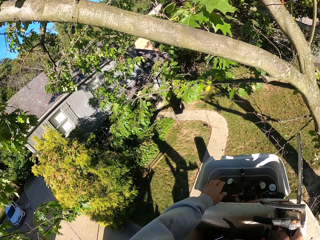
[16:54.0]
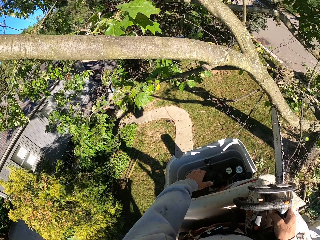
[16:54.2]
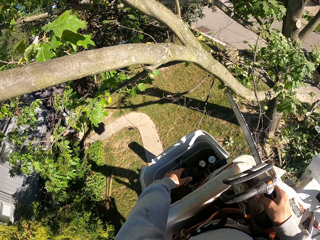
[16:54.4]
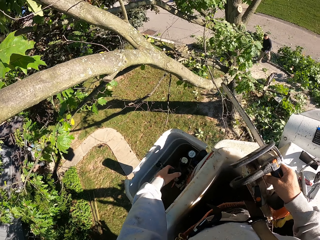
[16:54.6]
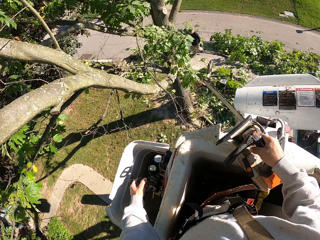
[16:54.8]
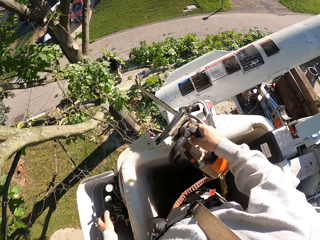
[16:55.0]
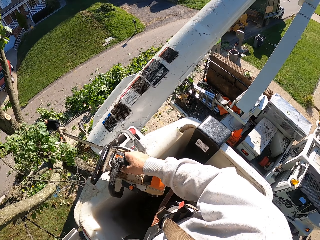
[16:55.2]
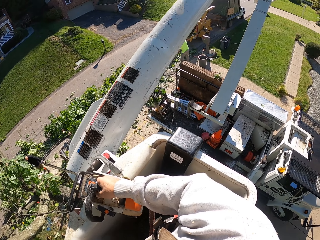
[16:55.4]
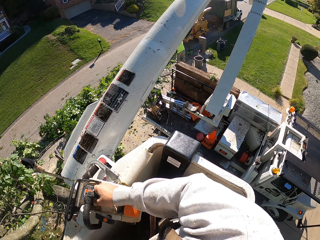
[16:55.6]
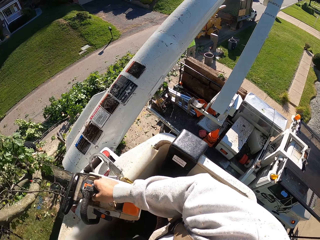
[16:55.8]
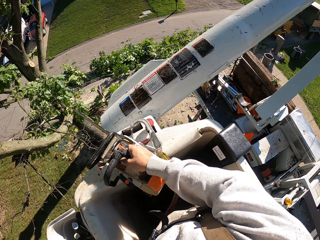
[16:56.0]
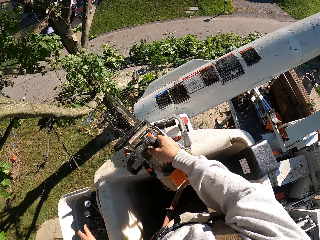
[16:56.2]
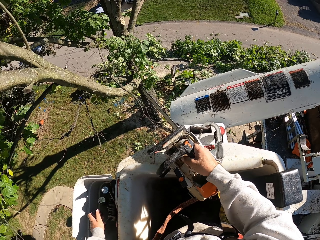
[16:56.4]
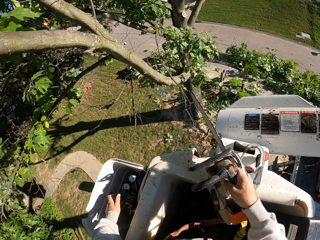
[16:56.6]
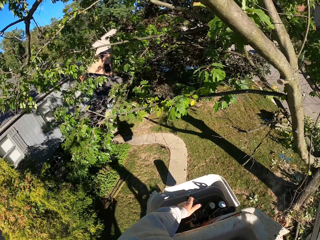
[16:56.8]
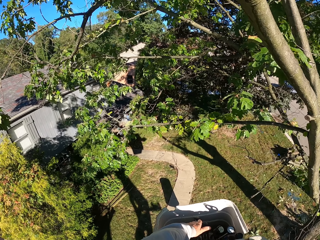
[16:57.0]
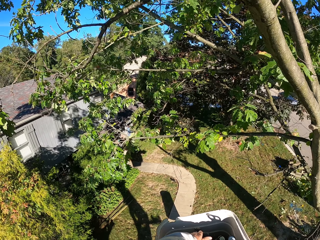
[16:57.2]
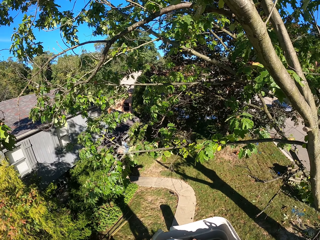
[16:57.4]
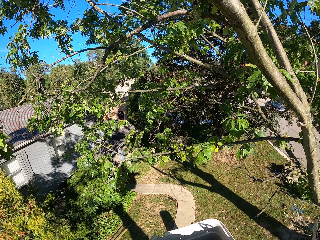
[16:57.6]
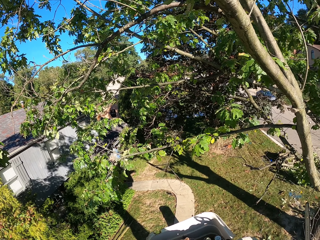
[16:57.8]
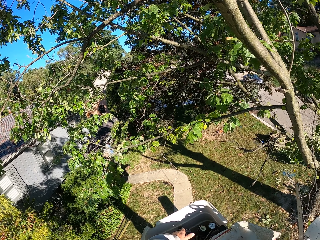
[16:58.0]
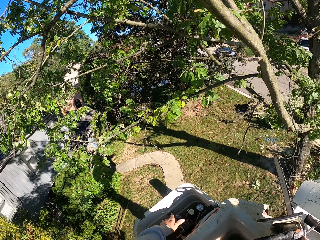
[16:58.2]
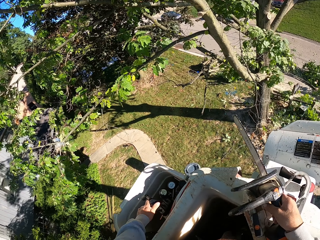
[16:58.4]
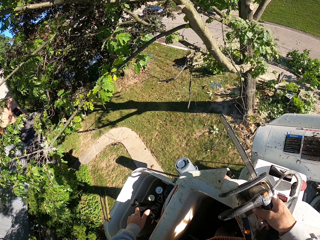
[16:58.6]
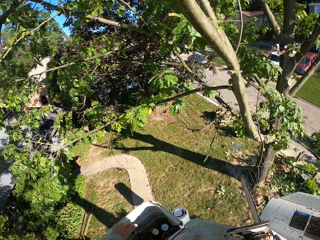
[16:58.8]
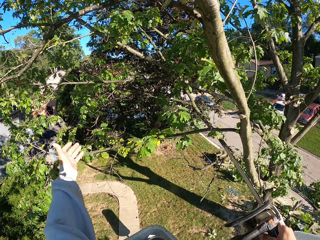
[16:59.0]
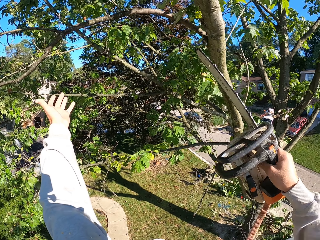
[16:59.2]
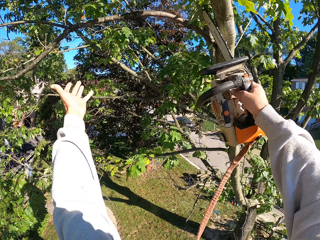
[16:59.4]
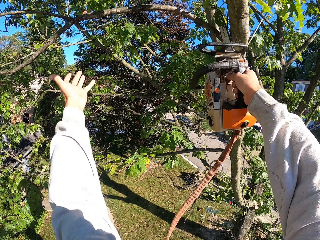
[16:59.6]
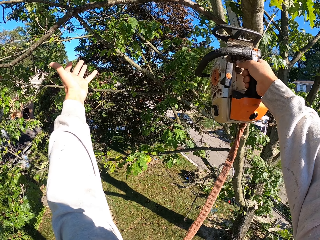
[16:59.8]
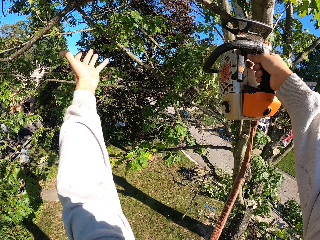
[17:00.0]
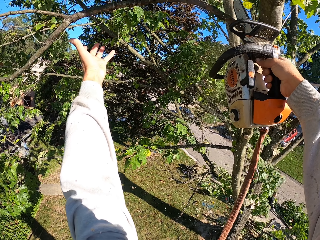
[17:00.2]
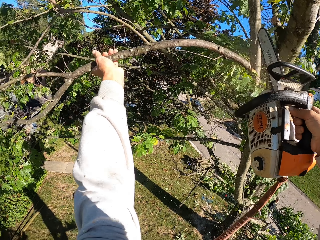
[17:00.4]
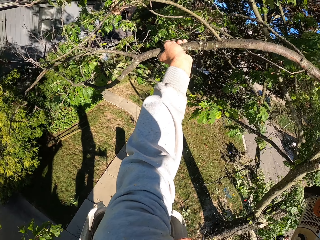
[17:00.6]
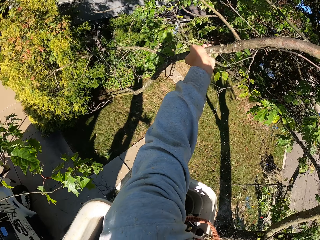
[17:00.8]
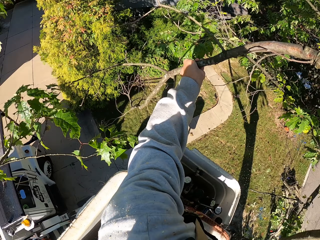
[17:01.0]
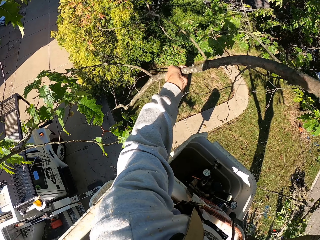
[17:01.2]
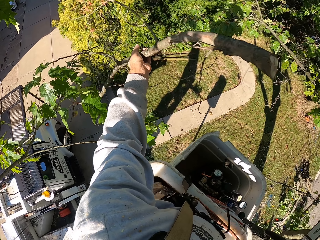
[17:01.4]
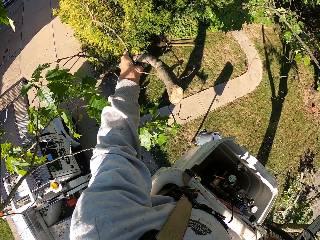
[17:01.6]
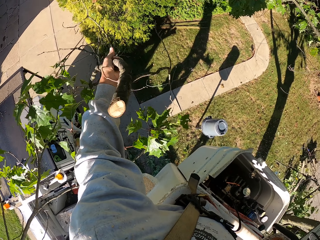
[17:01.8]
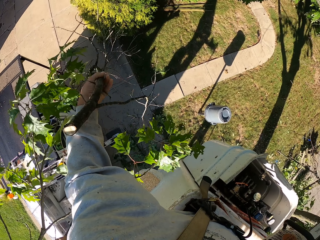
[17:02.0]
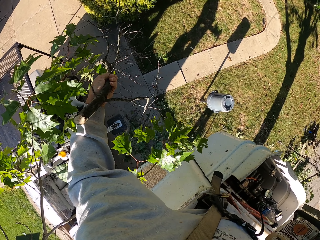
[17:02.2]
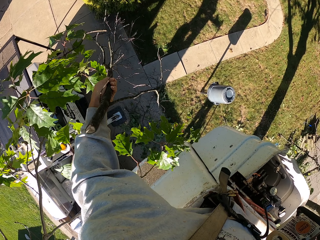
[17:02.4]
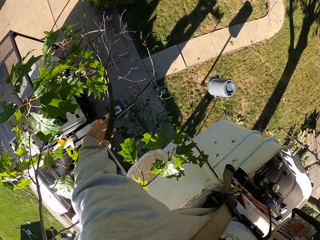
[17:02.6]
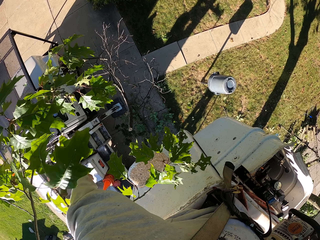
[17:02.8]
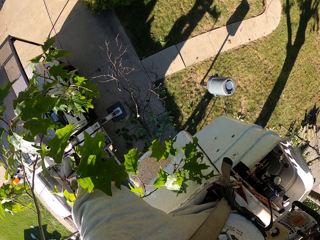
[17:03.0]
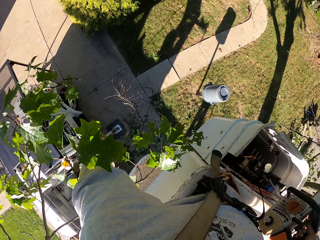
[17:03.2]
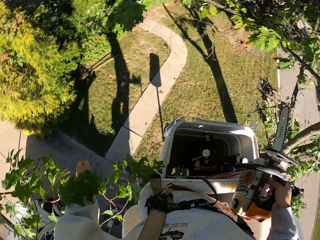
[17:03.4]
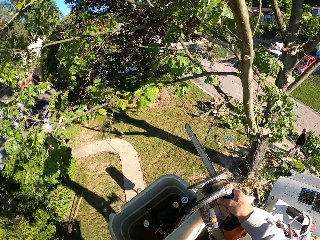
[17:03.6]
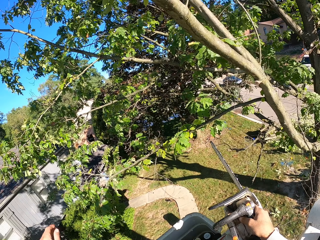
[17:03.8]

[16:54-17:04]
The camera wearer operates the hydraulic control with his left hand. He places the chainsaw on the boom lift with his right hand. He cuts a tree branch with the chainsaw in his right hand. He looks around. He throws the branch on the ground with his left hand.

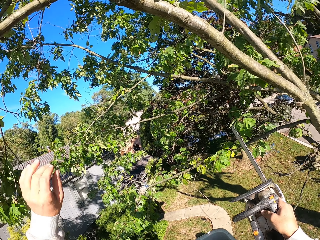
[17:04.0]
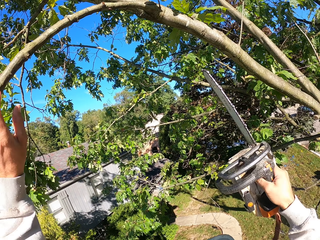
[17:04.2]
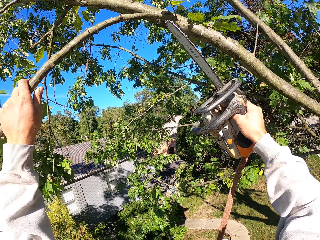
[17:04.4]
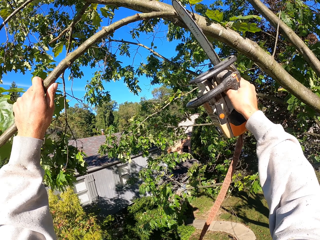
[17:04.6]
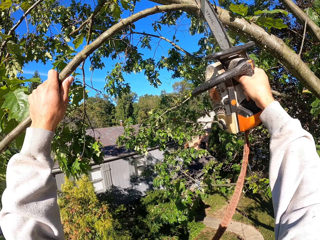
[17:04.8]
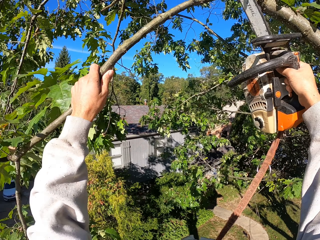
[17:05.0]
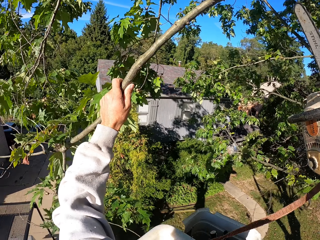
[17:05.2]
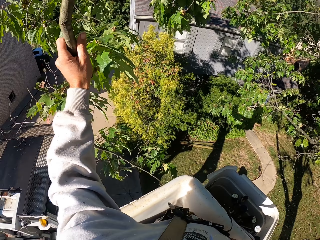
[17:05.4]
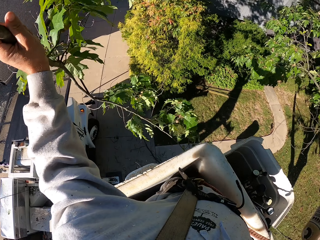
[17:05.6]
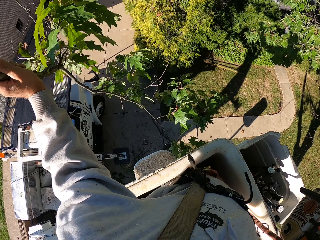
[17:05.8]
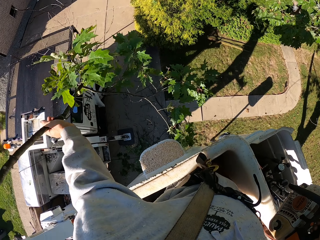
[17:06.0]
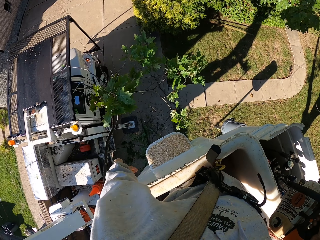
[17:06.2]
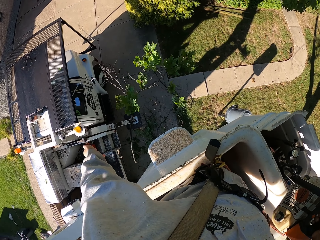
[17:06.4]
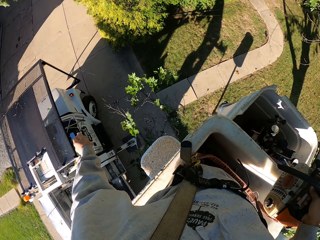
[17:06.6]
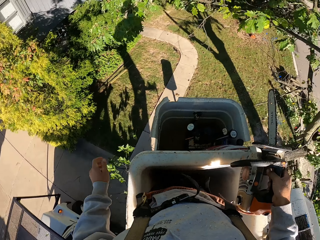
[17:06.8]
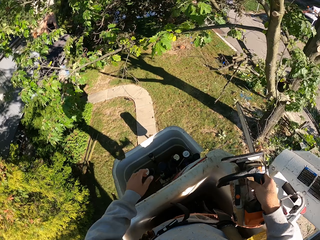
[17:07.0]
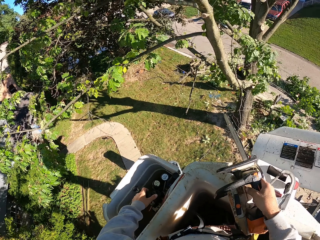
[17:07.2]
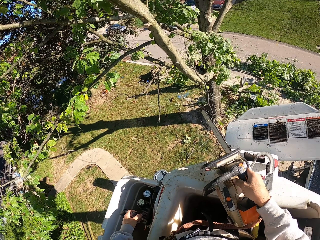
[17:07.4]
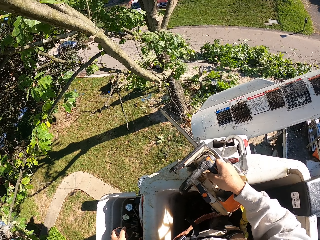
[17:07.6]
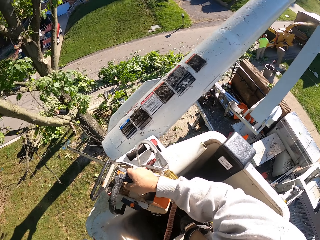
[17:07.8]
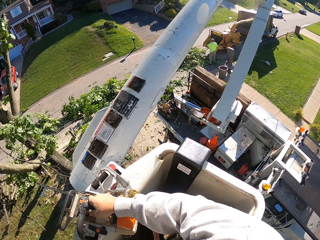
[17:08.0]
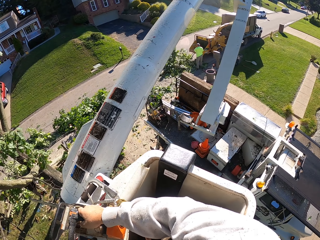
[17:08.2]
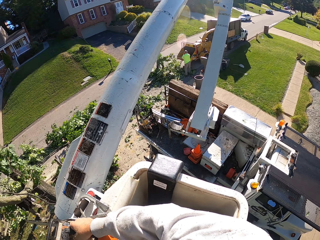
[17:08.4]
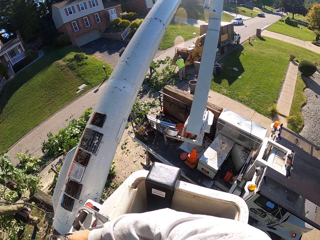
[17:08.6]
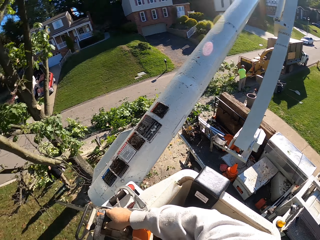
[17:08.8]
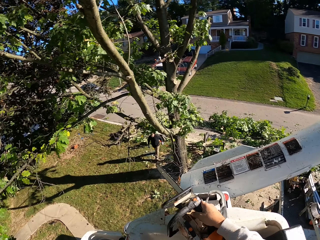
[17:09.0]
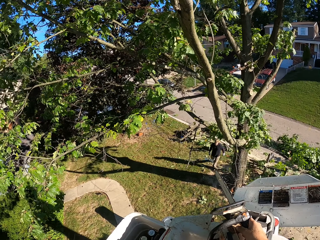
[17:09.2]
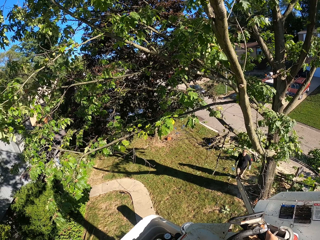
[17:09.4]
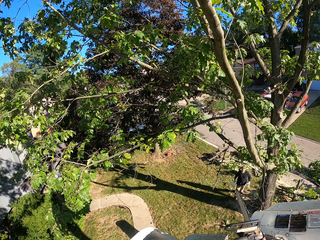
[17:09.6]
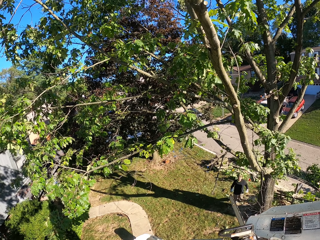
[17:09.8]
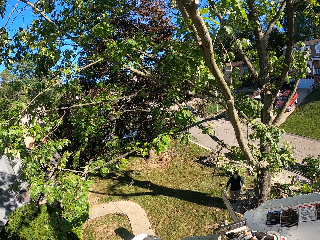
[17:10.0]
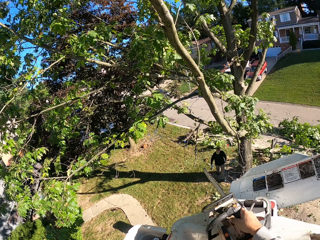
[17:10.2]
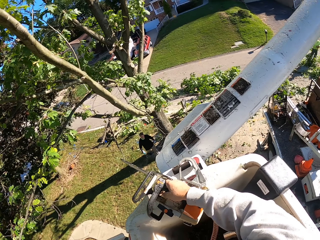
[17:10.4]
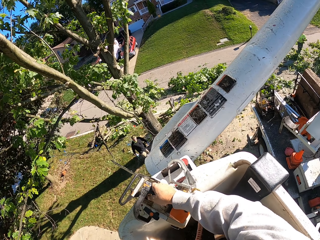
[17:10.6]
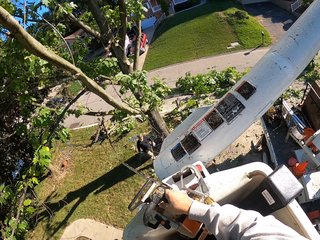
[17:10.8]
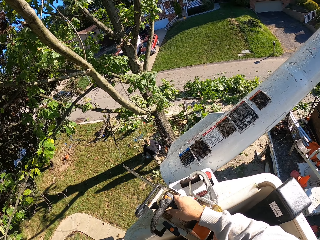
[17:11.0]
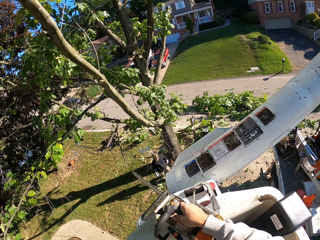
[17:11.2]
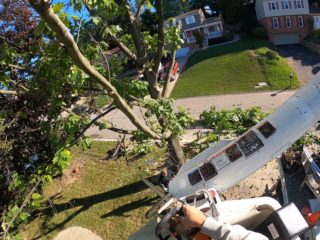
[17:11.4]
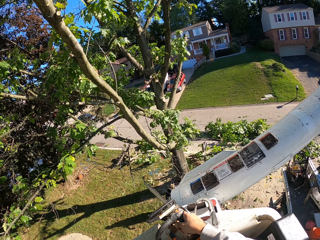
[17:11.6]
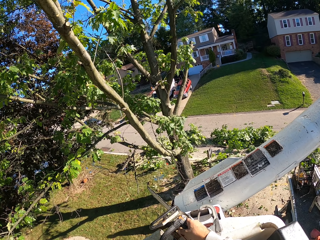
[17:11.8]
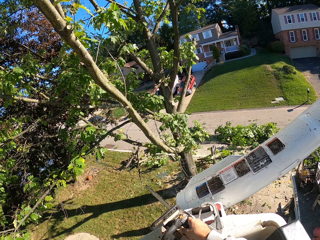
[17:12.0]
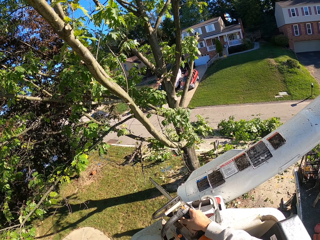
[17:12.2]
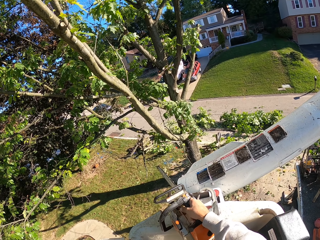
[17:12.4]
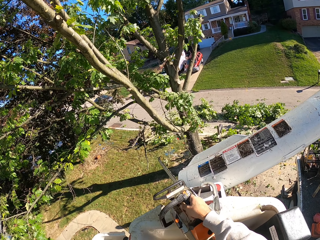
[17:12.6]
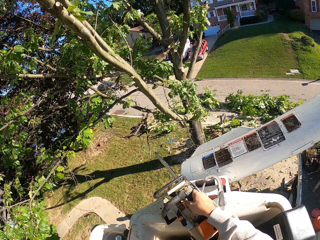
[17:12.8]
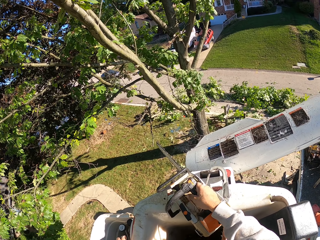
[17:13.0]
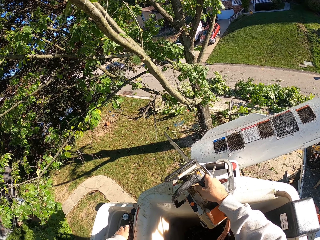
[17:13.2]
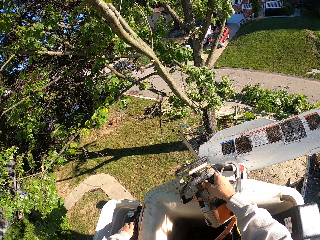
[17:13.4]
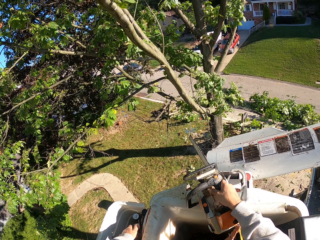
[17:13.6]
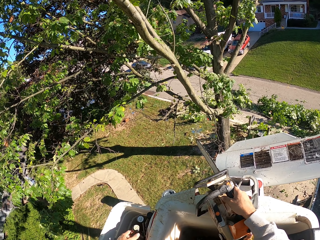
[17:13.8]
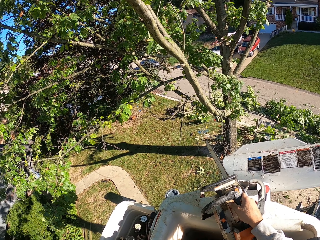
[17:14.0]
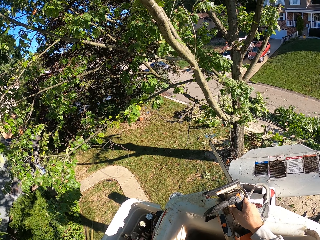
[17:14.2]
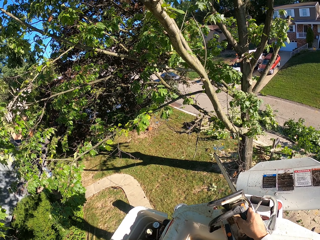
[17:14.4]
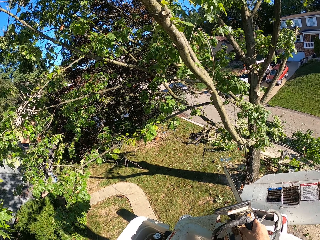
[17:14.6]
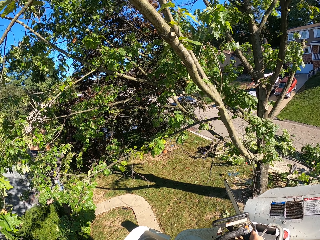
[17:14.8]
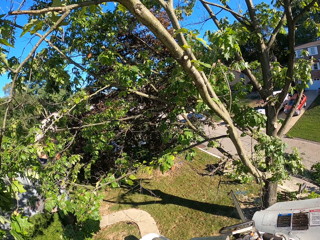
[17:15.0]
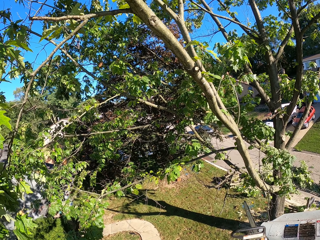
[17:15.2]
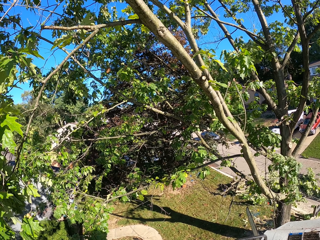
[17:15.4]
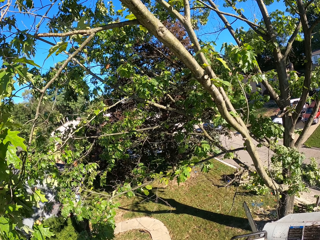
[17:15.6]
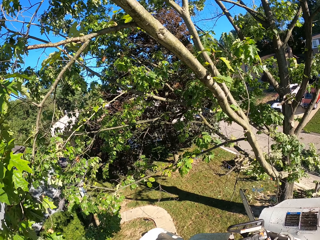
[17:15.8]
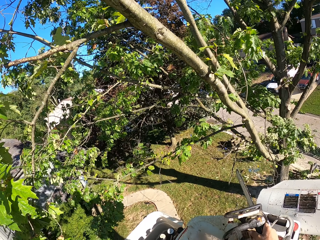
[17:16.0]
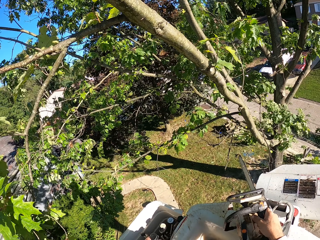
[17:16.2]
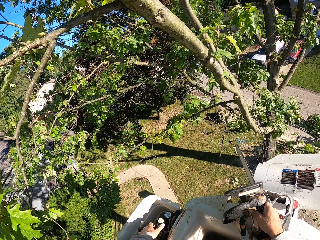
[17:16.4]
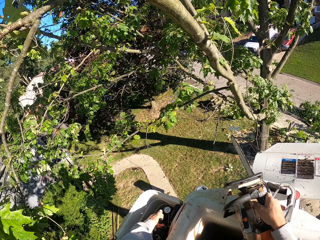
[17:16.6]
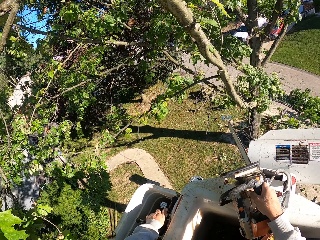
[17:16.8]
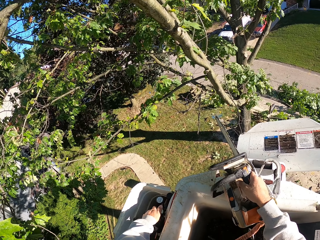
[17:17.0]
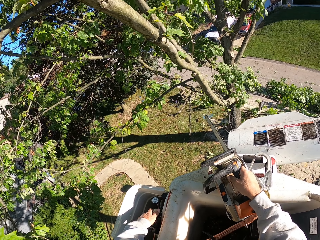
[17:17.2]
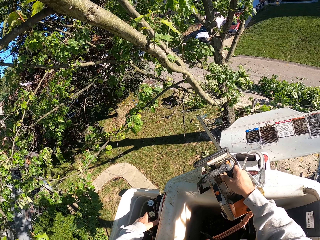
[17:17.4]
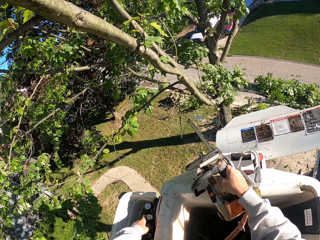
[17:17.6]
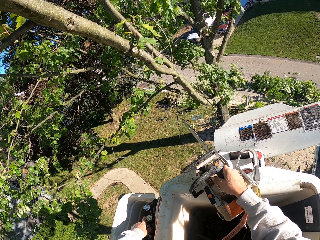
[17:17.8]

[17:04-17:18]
The camera wearer holds a branch with his left hand. He cuts the branch with the chainsaw in his right hand. He throws the branch on the ground with his left hand. He operates the hydraulic control with his left hand. He places the chainsaw on the boom lift with his right hand. A man and another man put the branches in a truck with both their hands. The camera wearer cuts a tree branch with a power saw. He looks around.
